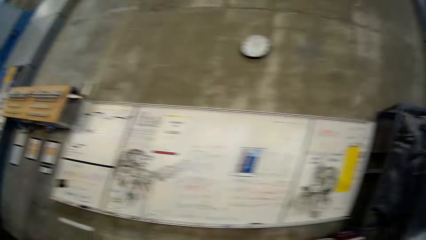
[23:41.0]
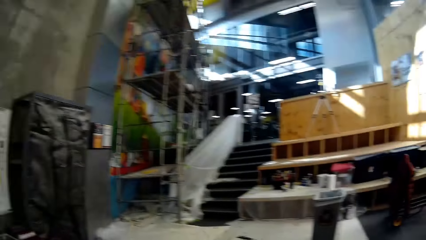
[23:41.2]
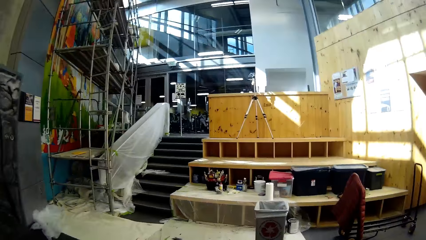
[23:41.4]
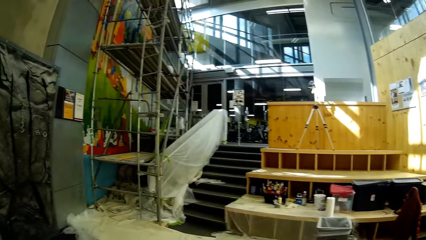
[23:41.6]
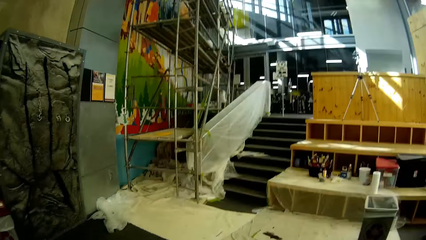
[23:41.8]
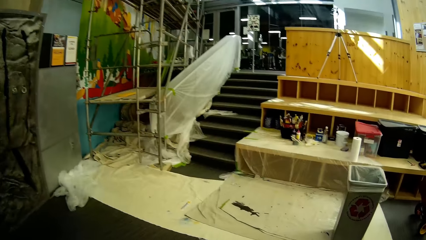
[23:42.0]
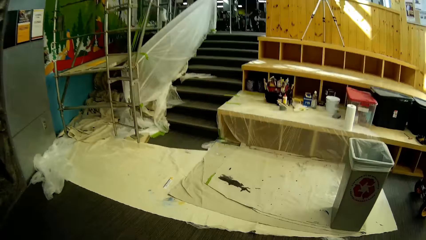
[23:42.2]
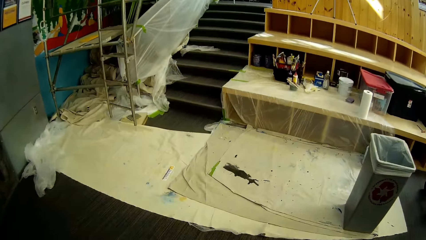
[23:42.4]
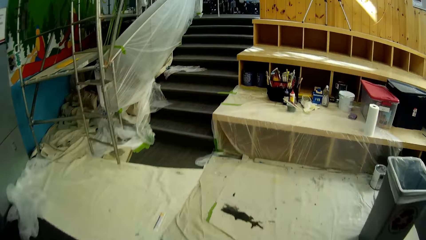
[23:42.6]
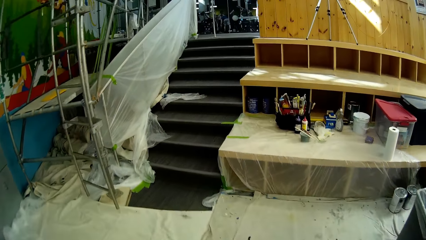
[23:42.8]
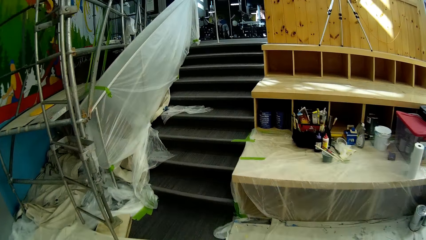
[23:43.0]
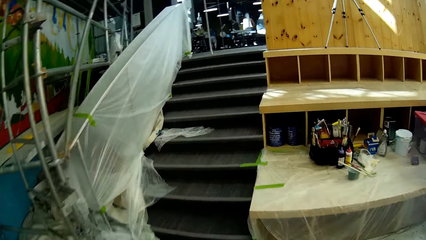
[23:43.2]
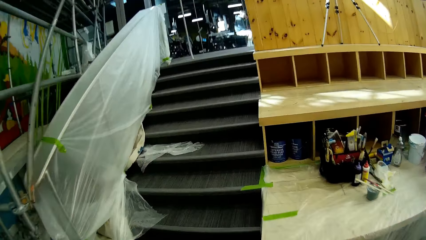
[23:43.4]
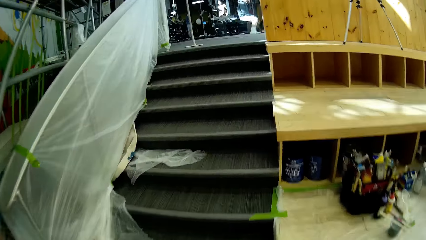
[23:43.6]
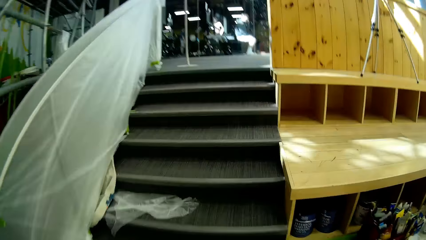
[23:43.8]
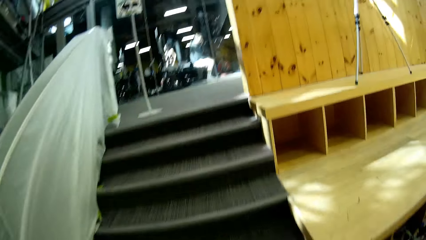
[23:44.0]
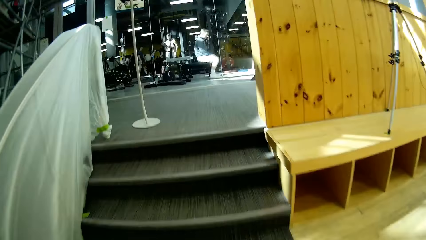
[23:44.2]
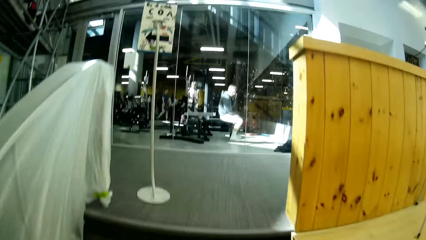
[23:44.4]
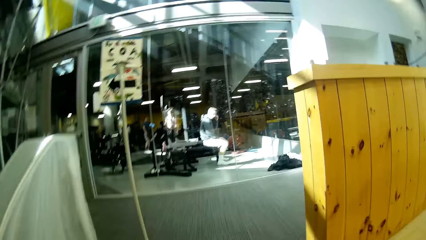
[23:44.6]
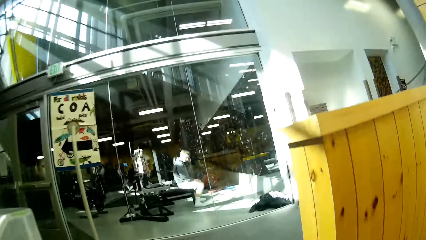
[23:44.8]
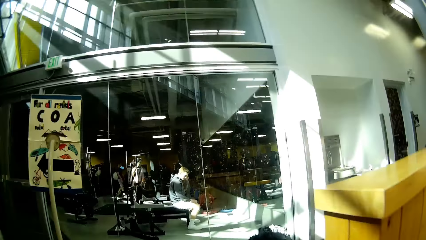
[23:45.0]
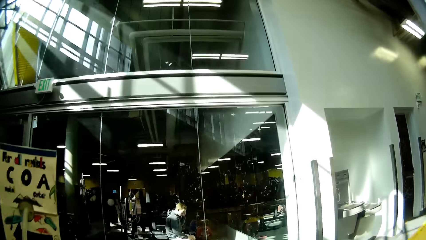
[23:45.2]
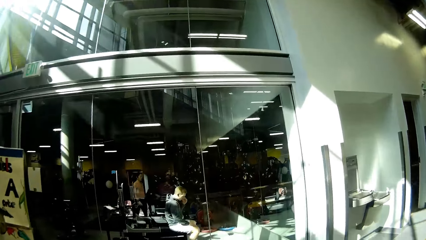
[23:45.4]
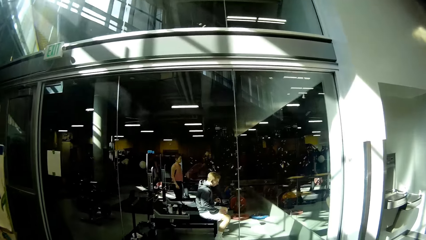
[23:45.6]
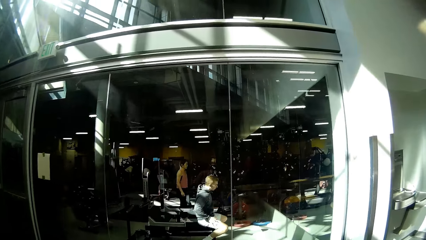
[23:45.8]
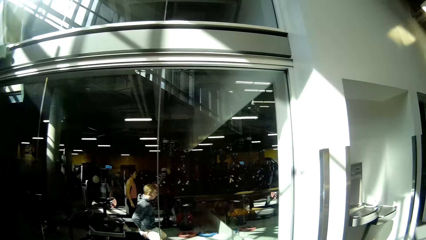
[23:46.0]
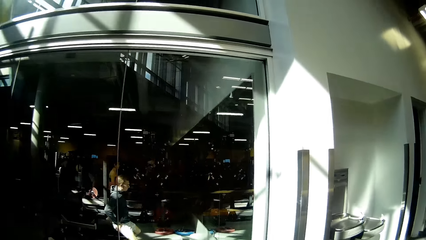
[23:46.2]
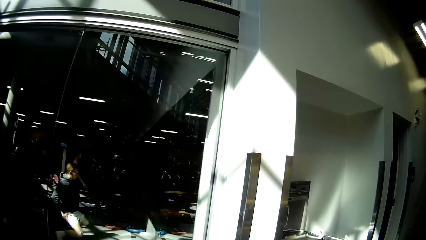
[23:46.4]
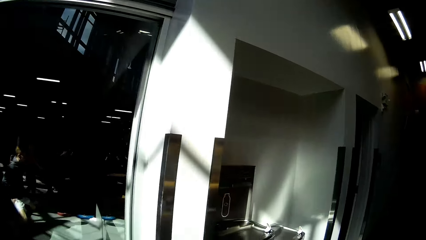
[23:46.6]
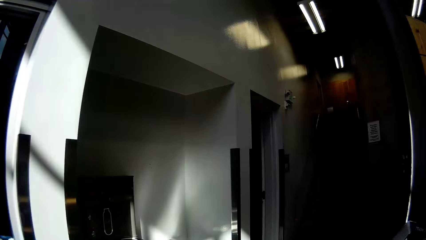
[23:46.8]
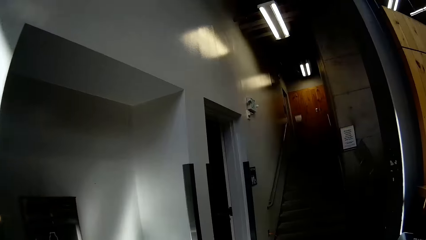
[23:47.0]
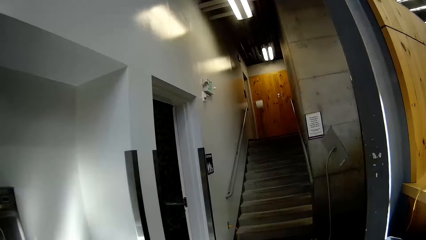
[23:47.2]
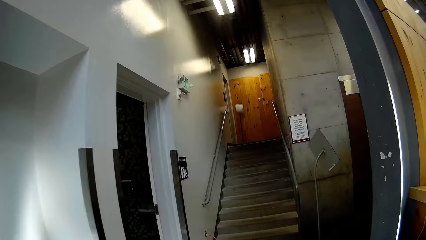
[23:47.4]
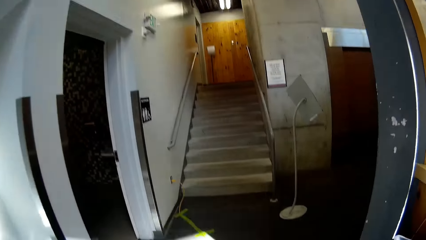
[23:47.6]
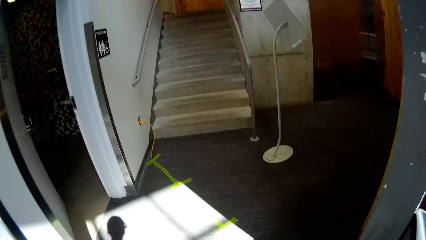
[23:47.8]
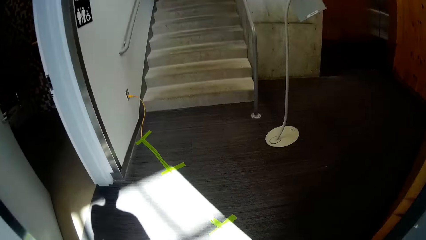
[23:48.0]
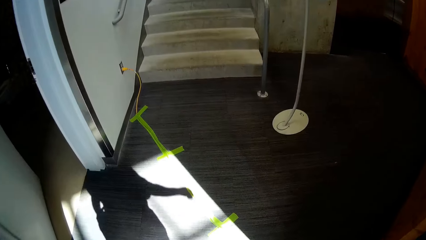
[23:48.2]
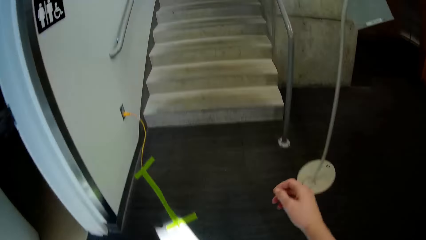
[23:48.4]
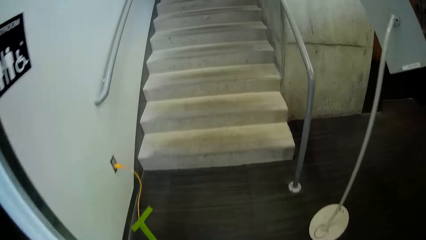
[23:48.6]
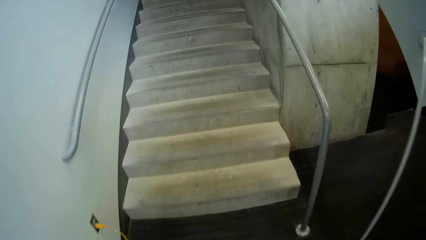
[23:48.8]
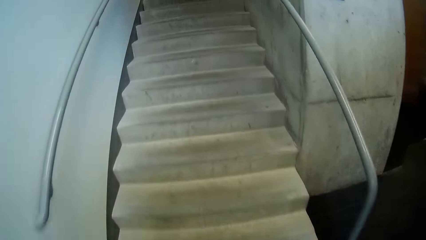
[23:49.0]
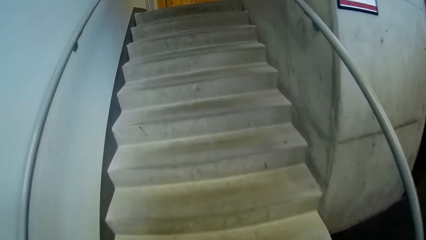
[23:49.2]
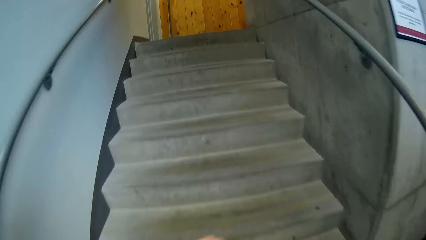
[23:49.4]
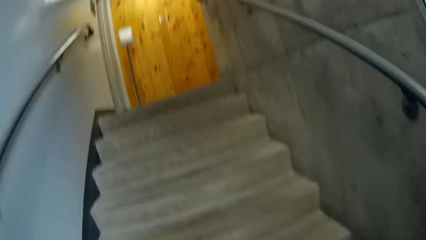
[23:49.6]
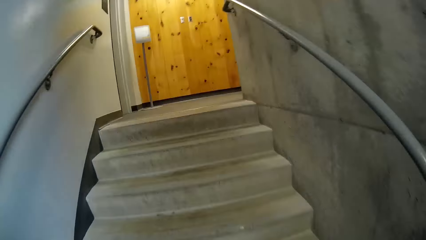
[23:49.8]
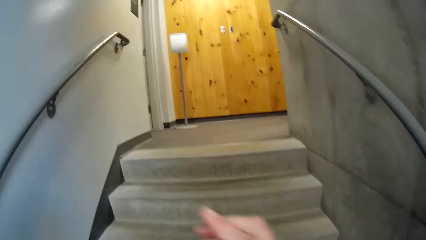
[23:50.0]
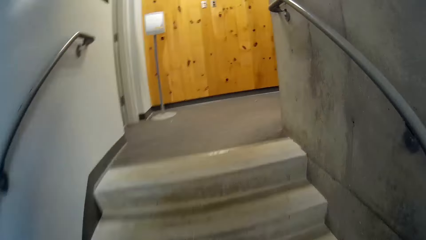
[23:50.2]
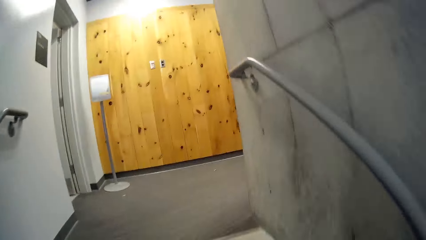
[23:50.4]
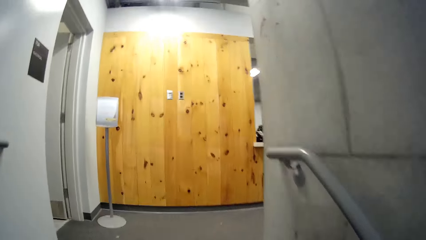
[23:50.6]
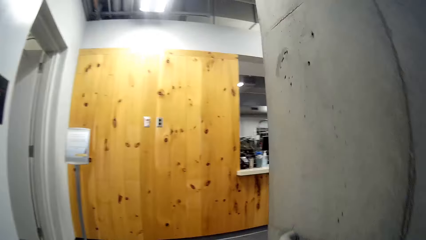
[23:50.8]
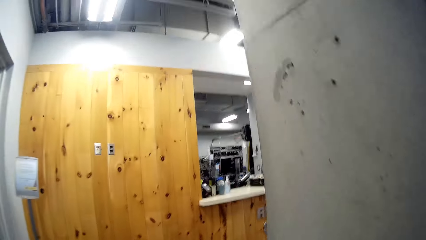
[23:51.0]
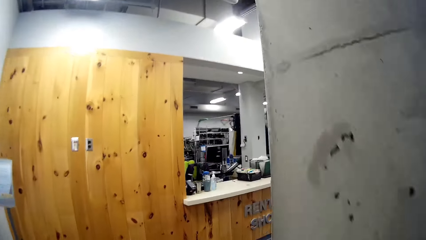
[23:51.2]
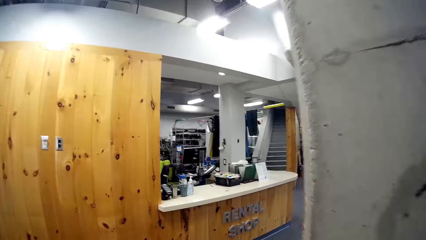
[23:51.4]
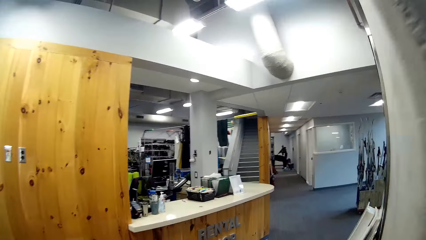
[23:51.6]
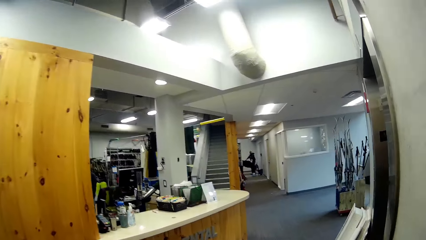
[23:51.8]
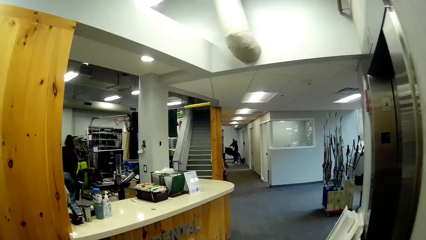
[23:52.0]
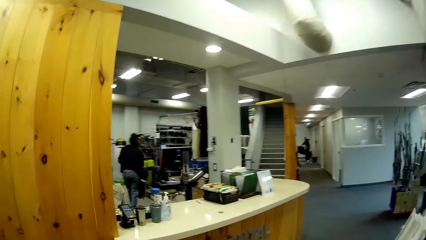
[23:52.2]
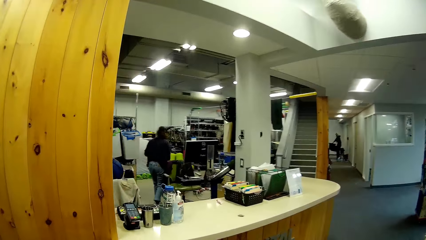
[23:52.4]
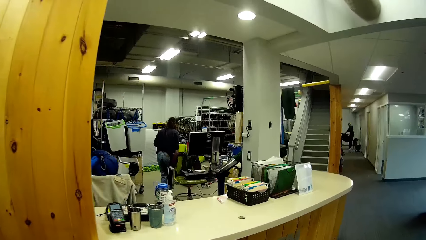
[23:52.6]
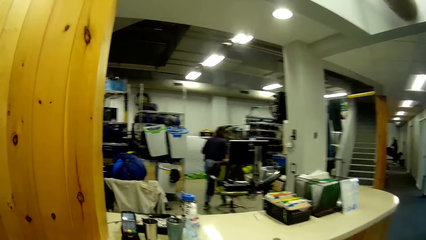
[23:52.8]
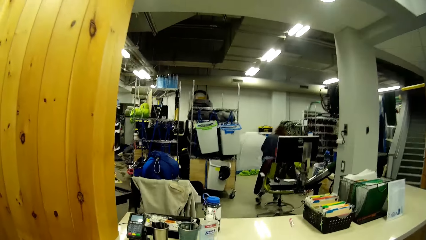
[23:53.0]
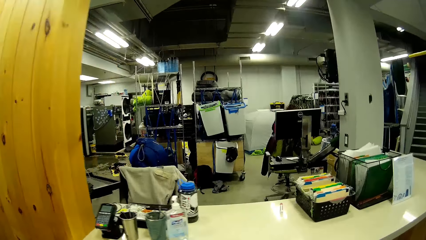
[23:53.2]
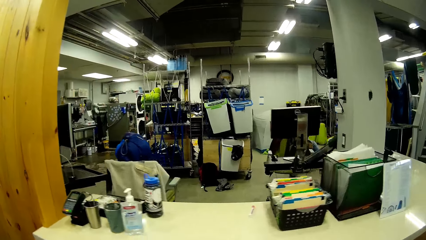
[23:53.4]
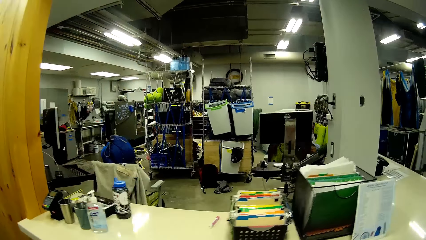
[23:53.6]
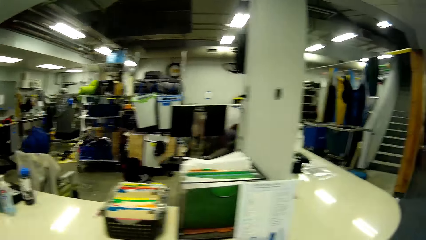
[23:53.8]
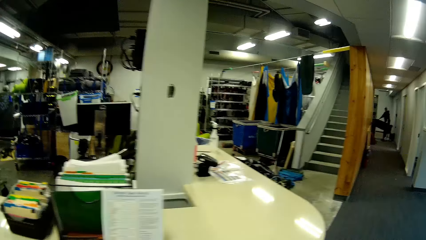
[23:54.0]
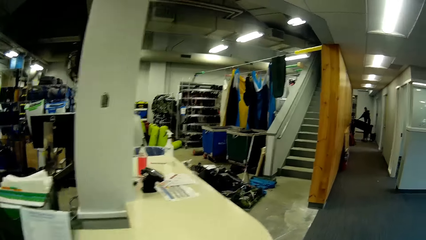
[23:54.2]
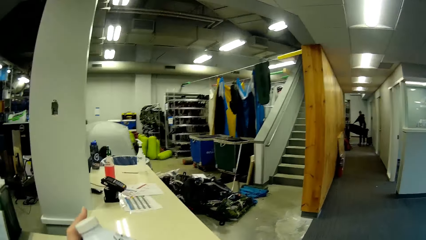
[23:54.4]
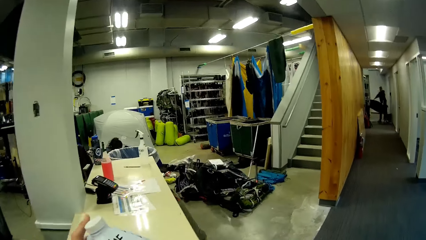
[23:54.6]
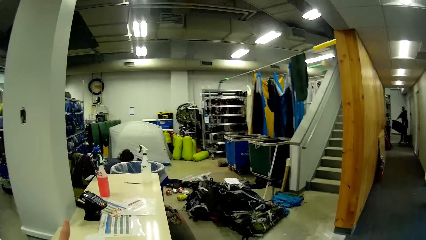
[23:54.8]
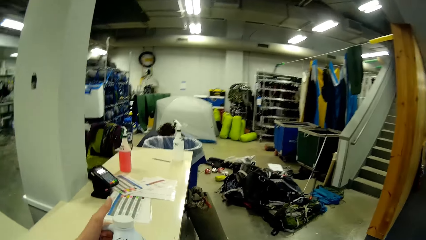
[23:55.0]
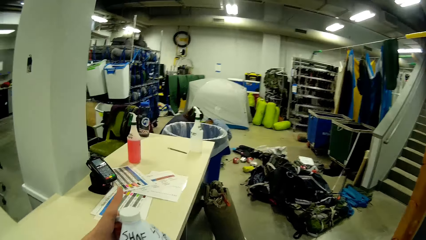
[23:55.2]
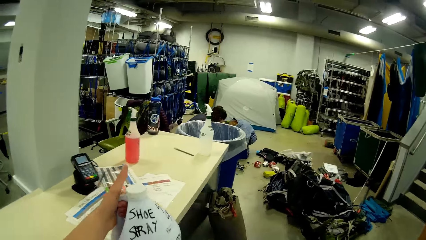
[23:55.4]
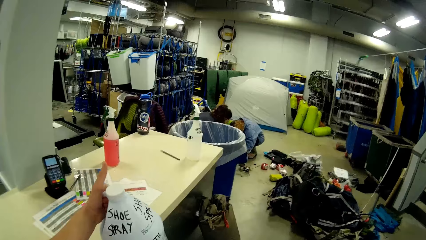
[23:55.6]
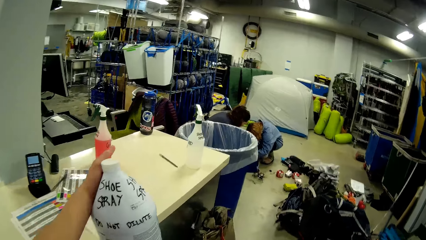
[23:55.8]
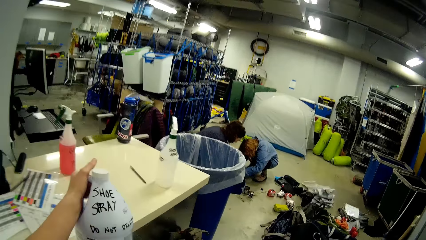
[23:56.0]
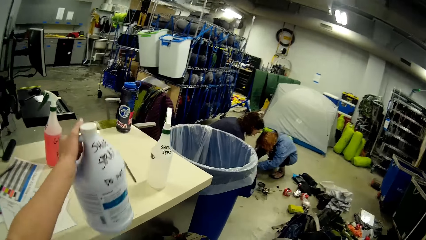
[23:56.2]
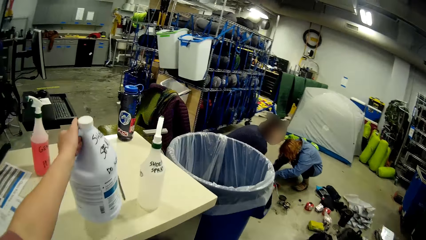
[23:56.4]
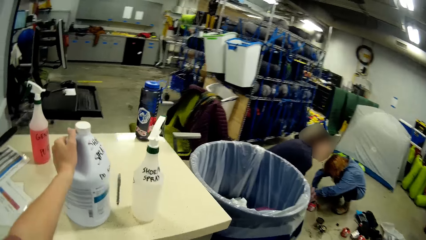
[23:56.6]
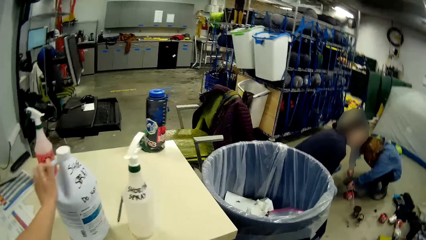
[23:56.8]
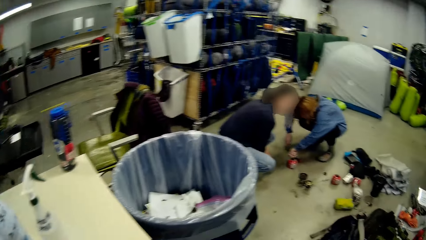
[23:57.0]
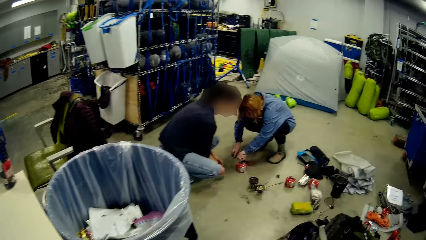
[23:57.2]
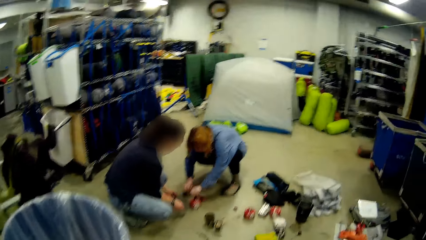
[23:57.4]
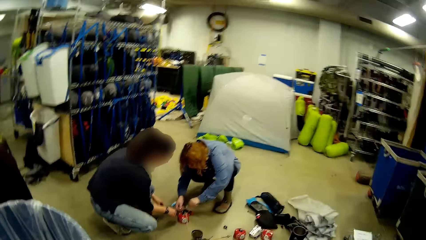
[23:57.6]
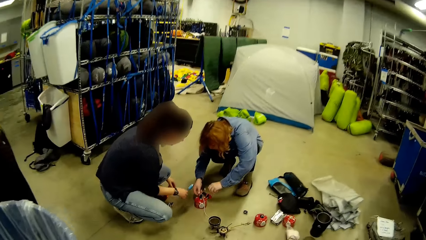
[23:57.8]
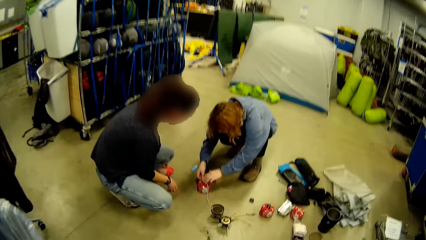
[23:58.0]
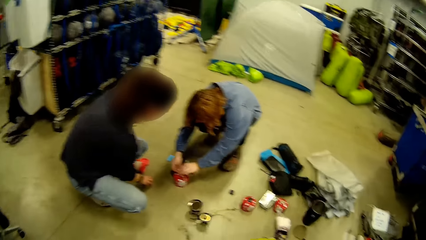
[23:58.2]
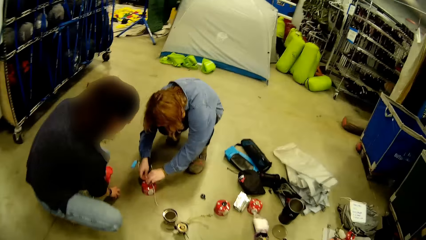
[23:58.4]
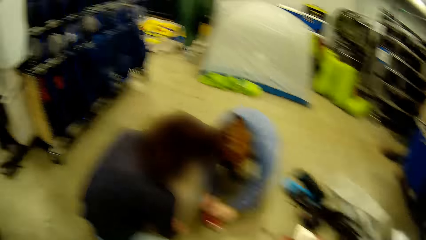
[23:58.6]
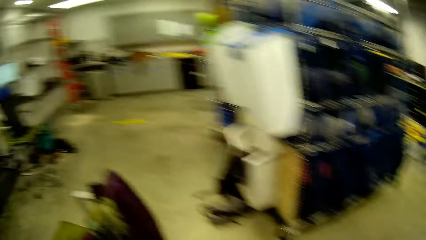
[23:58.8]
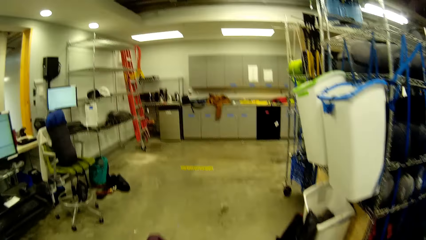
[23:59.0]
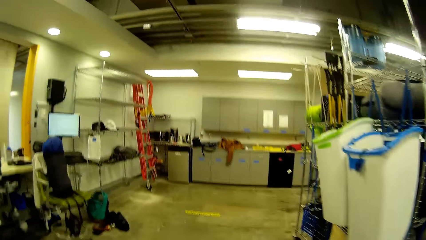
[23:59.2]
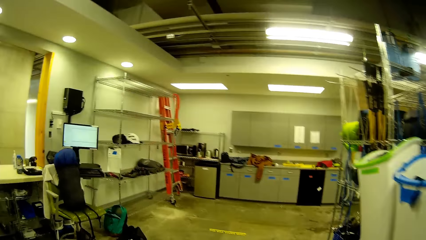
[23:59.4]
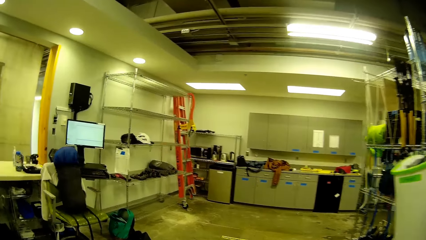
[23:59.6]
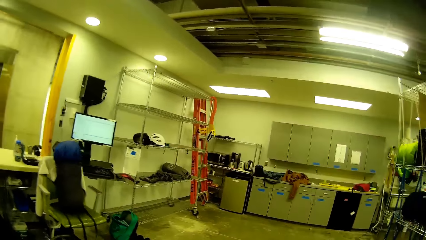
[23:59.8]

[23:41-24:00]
The camera wearer walks away from the counter towards the stairs. A man sits on a fitness bench. A woman walks towards the man. The camera wearer walks in the room. They ascend the stairs to the laundry room. They place the shoe spray on the counter in the laundry room. Another woman together with a third woman couples a burner. The camera wearer walks around the counter.
